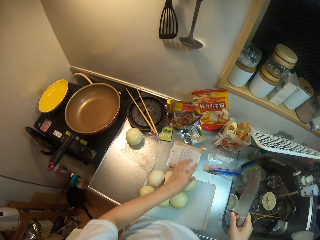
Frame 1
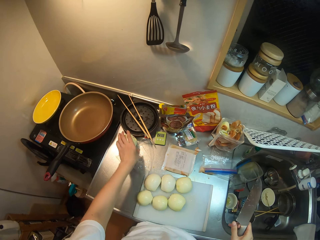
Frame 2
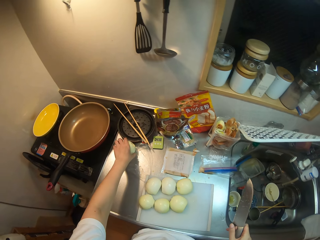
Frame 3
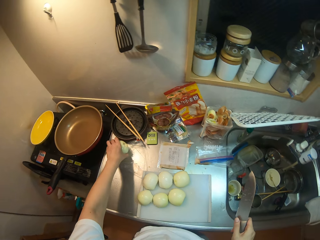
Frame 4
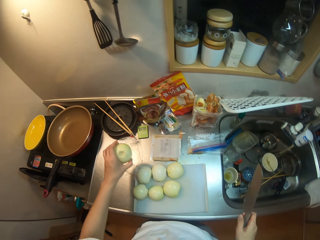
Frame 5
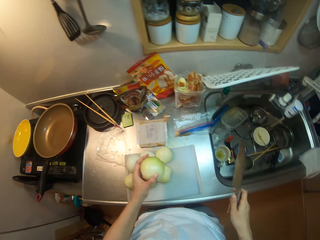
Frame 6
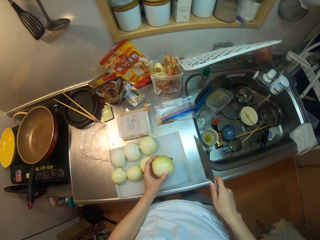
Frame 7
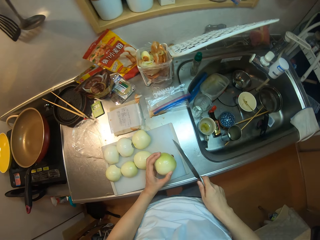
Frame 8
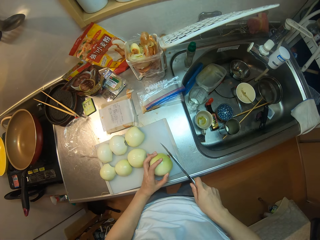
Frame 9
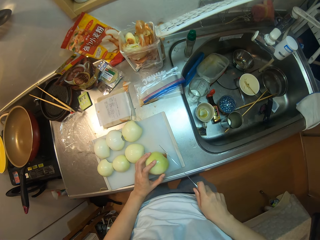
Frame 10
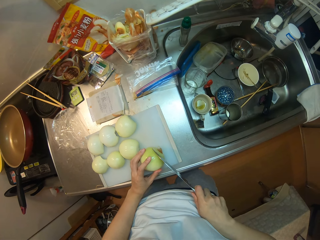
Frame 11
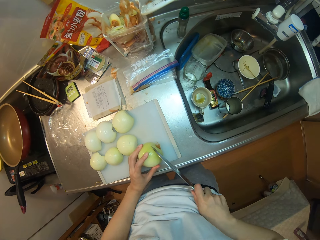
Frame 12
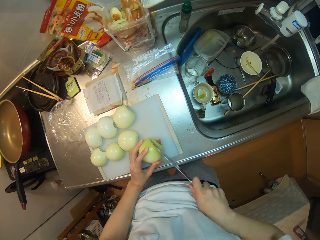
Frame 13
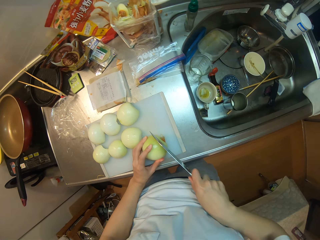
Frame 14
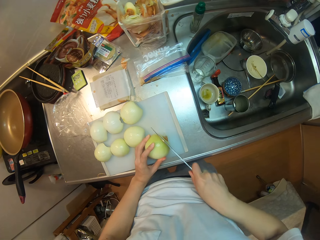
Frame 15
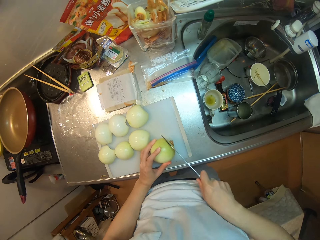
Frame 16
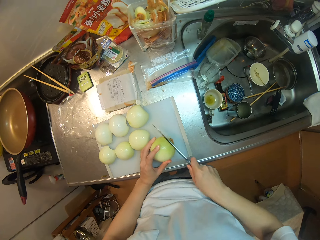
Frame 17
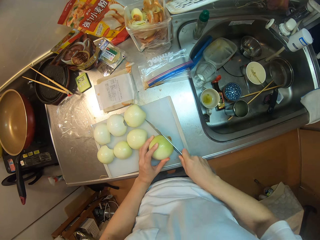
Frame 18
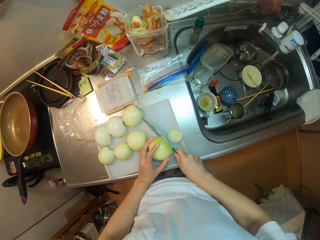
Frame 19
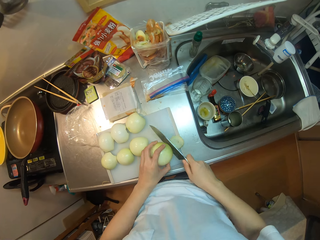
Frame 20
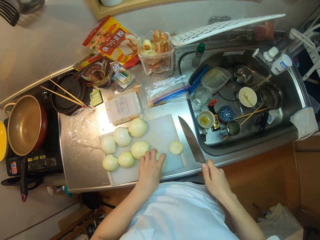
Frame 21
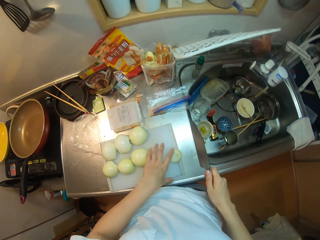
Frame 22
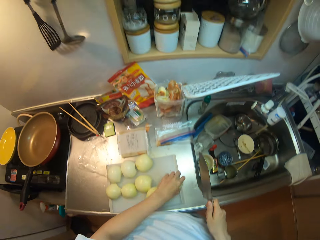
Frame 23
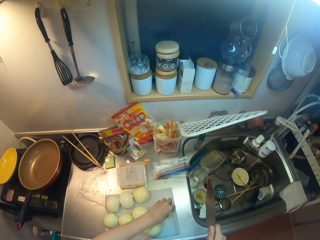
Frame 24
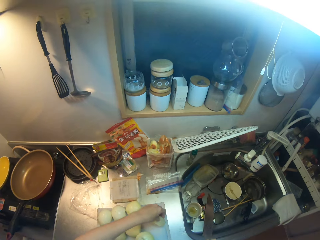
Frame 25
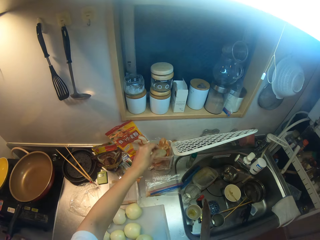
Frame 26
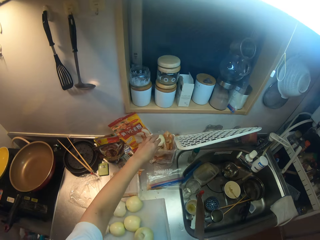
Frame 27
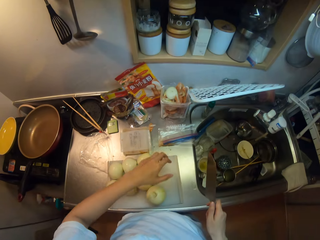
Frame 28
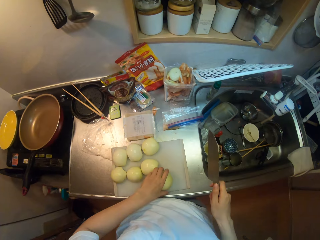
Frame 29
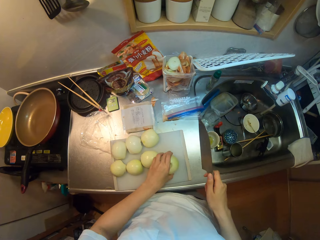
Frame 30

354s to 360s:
The camera wearer picks an onion from the kitchen countertop. They trim the ends of the onion. They put dirt into the polythene bag.

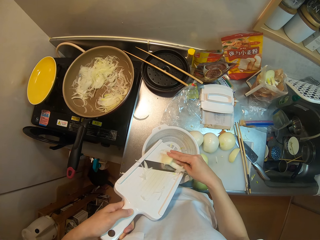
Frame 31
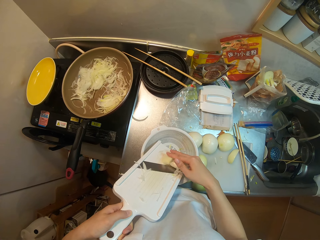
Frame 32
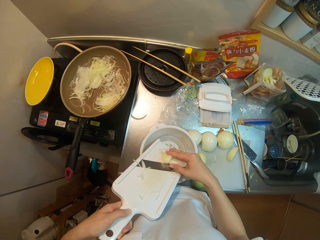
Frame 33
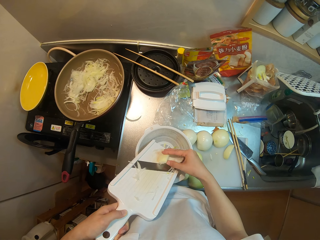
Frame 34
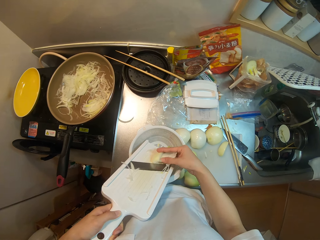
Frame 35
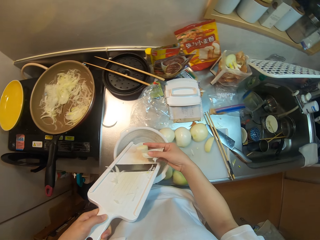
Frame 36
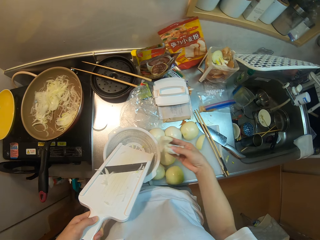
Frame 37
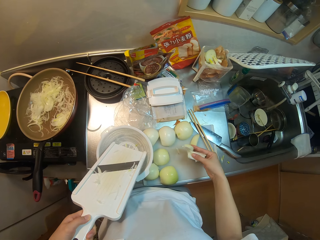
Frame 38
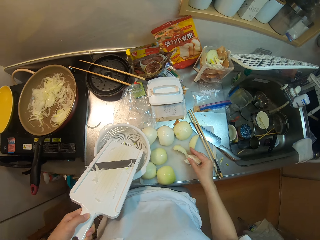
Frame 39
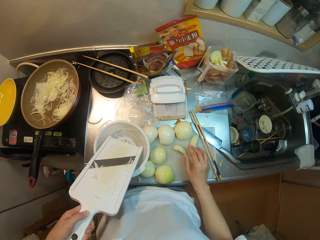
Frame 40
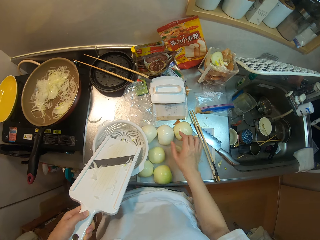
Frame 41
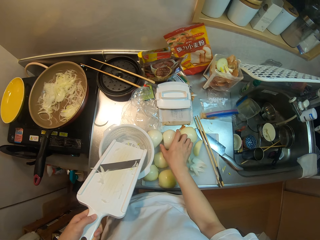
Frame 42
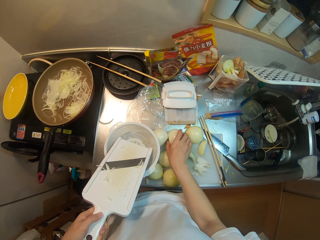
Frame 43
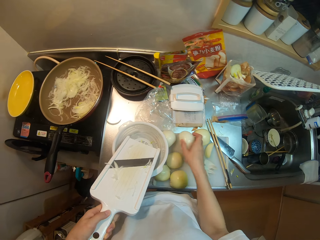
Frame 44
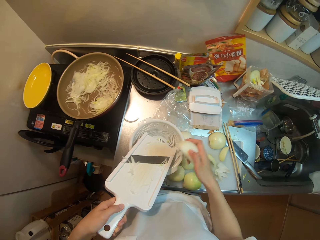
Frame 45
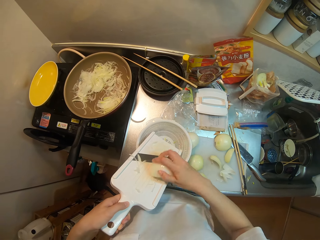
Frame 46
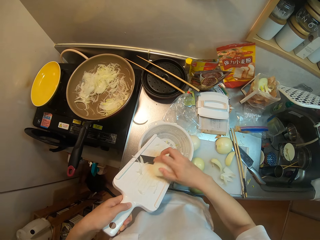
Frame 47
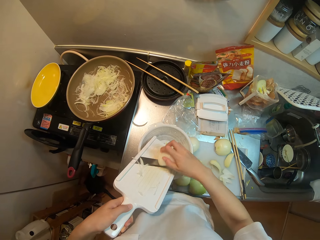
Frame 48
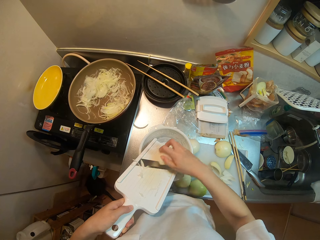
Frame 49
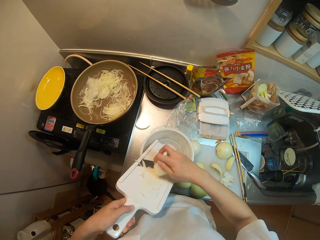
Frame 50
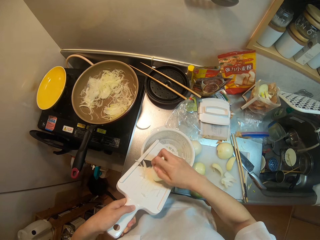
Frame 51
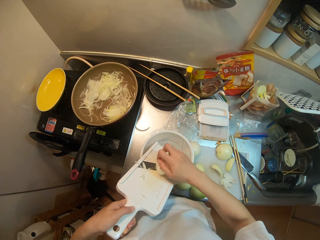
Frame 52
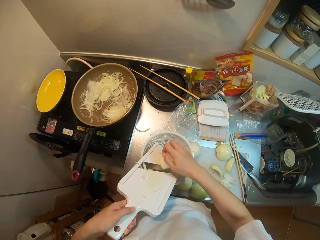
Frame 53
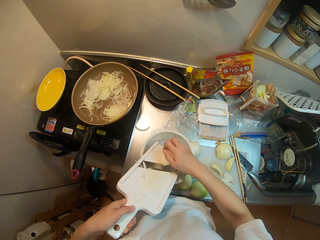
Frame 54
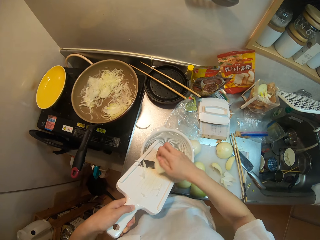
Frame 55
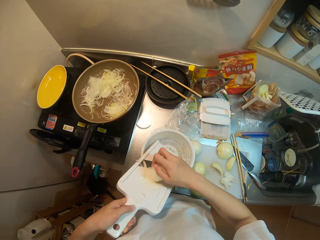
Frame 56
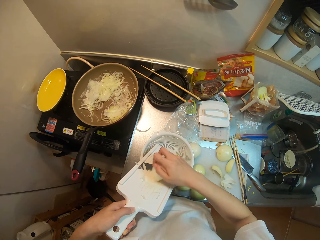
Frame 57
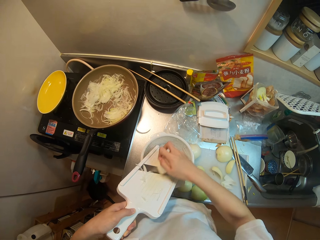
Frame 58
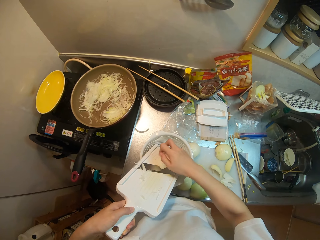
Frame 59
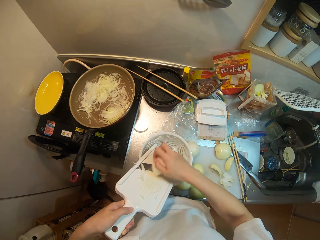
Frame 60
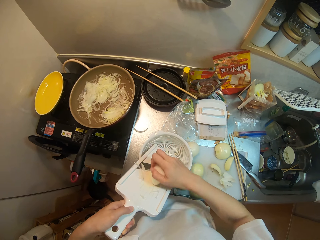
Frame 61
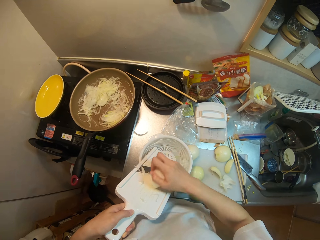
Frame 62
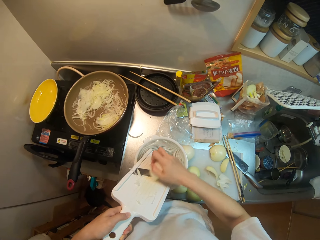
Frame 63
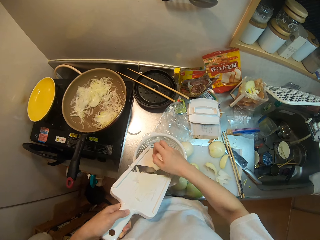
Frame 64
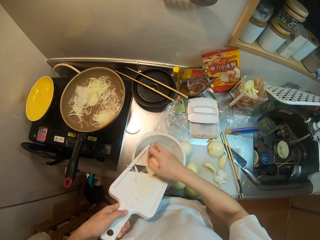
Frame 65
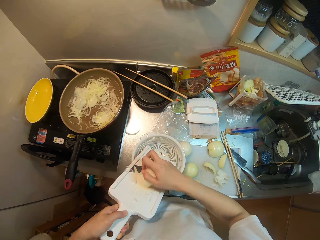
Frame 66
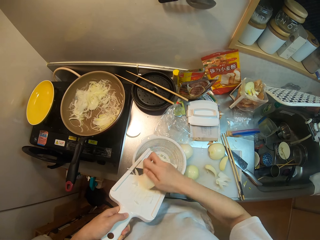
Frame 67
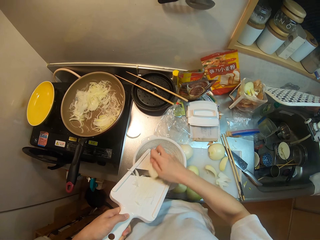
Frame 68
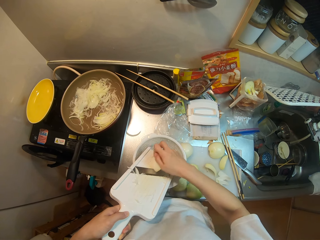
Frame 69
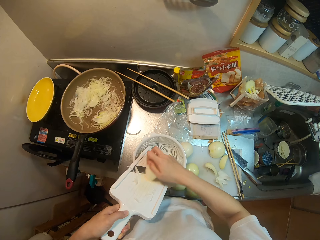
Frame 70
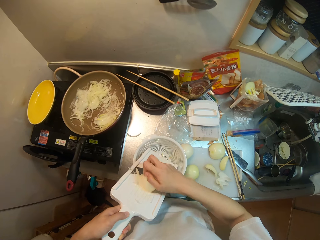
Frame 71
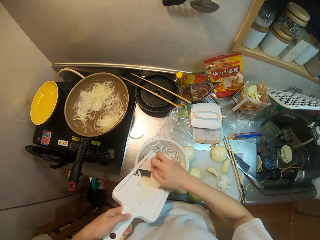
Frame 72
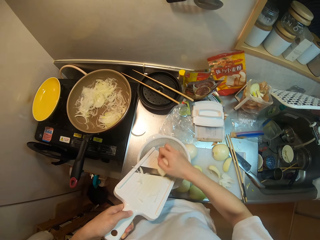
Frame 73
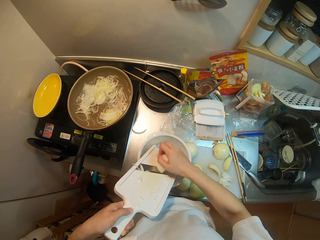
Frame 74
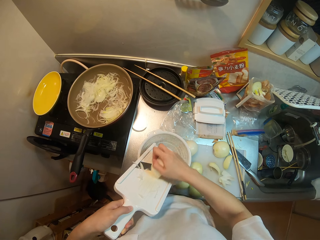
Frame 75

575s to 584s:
The camera wearer places some remaining pieces on the countertop. They pick another piece from the countertop. They slice the onion in a basin.

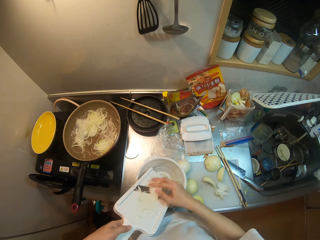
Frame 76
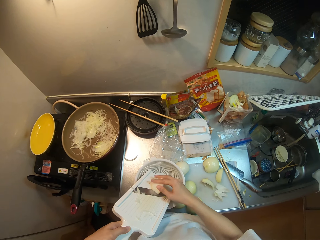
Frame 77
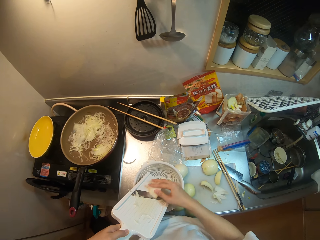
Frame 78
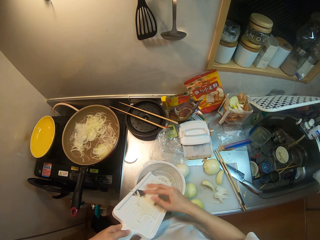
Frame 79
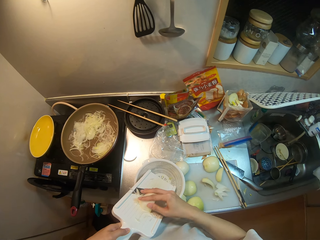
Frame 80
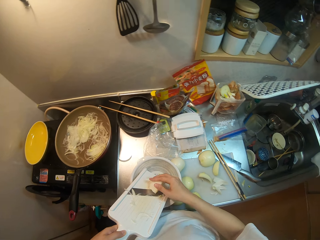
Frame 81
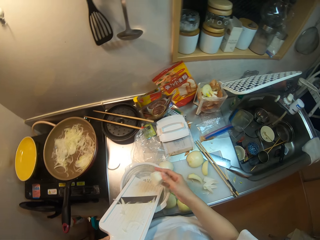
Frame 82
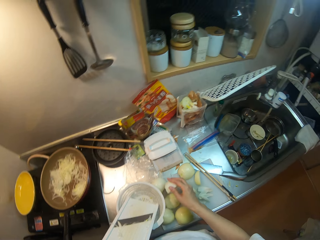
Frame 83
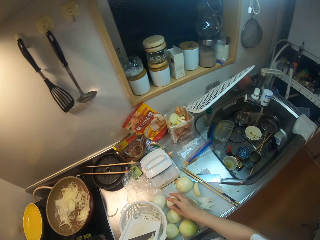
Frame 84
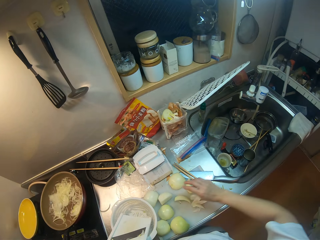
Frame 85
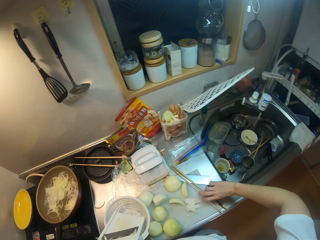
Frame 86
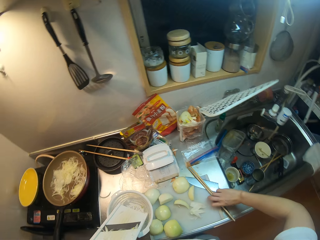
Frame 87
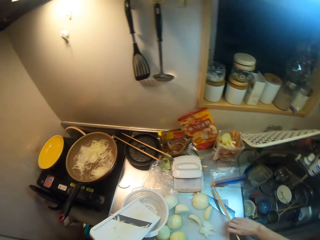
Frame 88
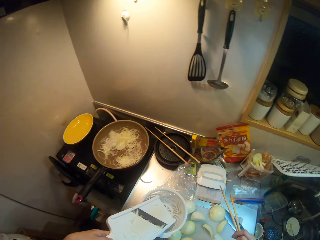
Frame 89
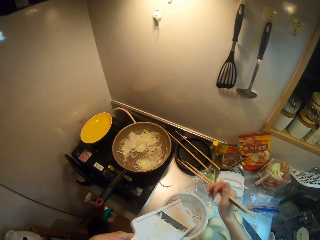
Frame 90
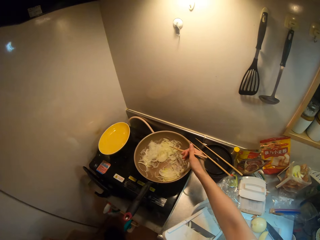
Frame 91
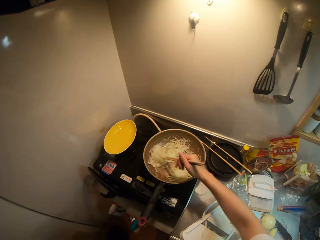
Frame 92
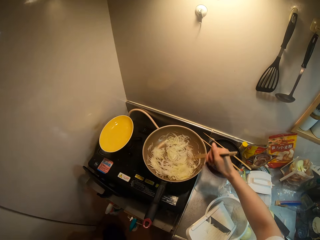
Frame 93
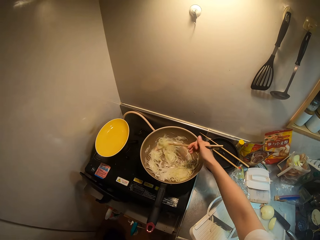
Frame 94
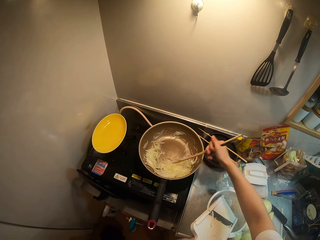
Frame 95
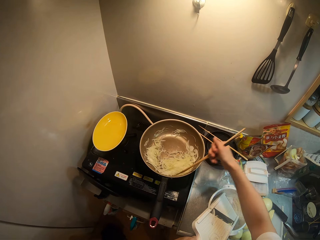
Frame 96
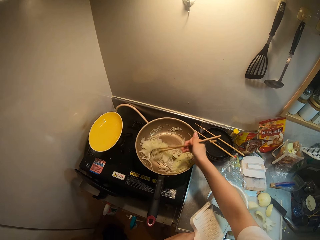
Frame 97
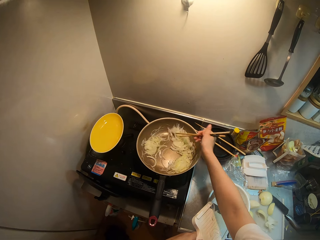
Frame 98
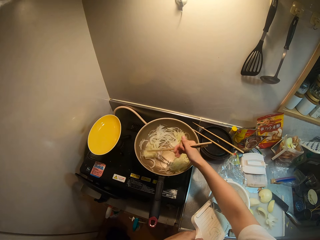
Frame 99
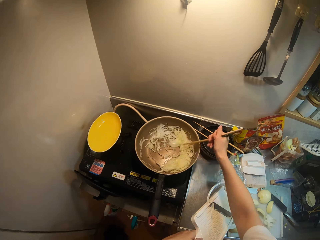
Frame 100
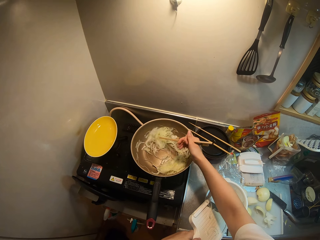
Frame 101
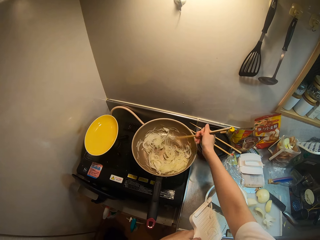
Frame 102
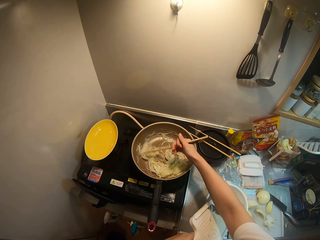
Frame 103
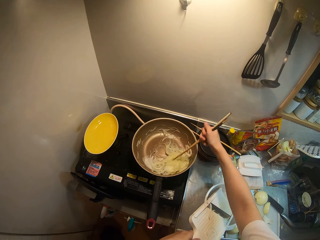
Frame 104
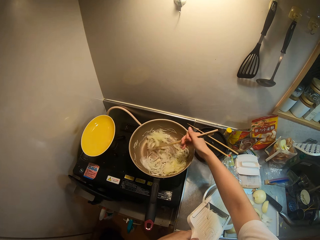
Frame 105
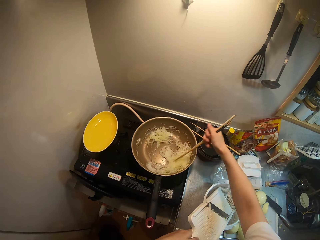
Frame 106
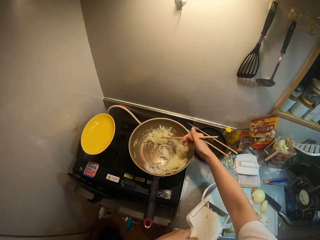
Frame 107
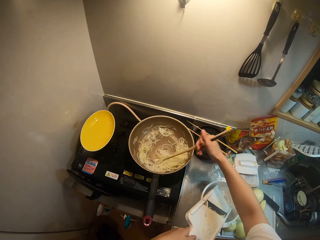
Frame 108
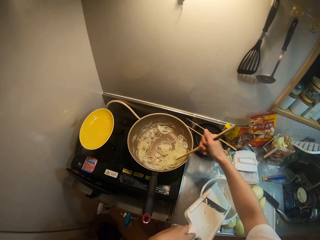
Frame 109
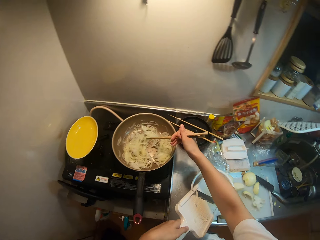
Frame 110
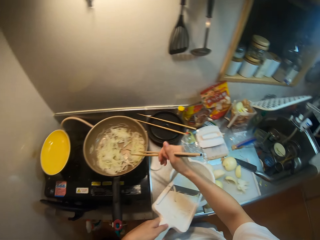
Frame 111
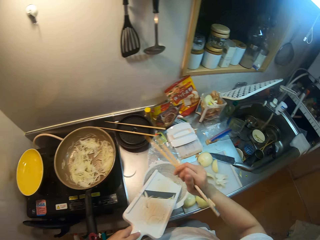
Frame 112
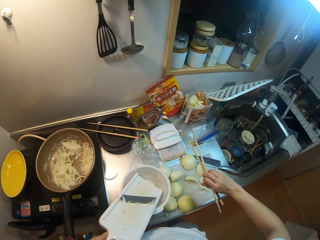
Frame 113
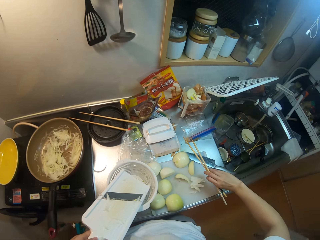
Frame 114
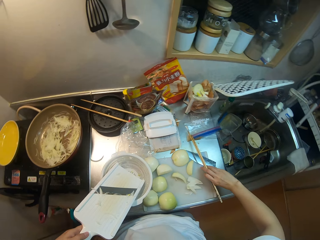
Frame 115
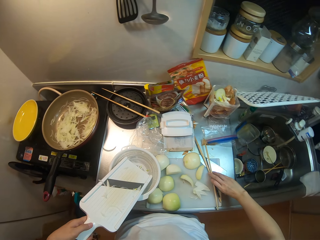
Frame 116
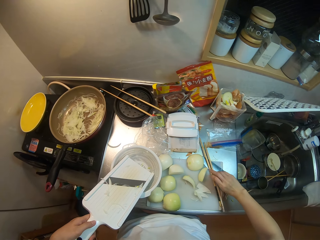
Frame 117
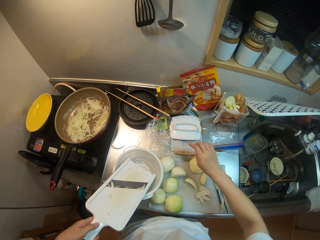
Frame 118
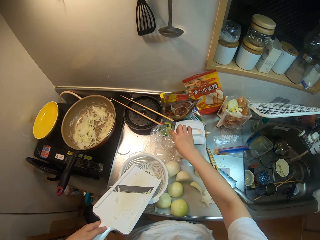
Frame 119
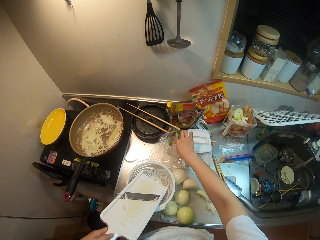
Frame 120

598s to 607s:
The camera wearer places a piece on the countertop. They pick the cooking chopsticks. They stir the onions in a skillet with the chopsticks. They place the chopsticks back on the countertop.
